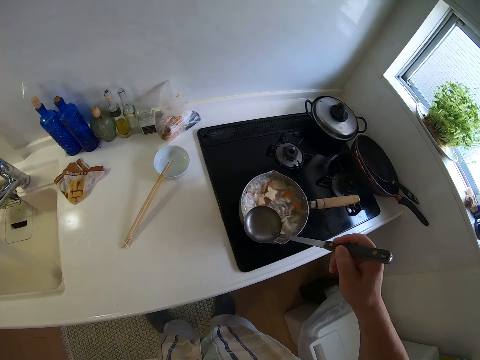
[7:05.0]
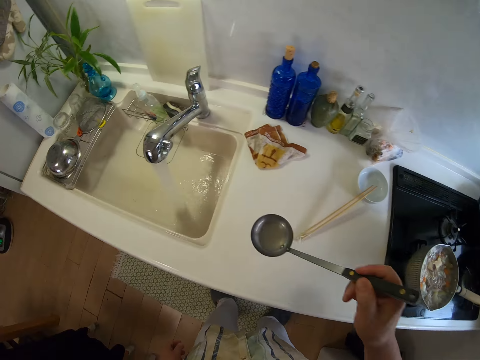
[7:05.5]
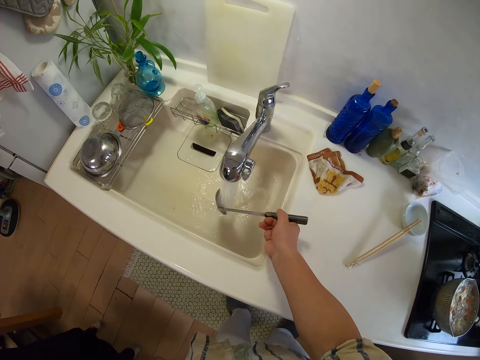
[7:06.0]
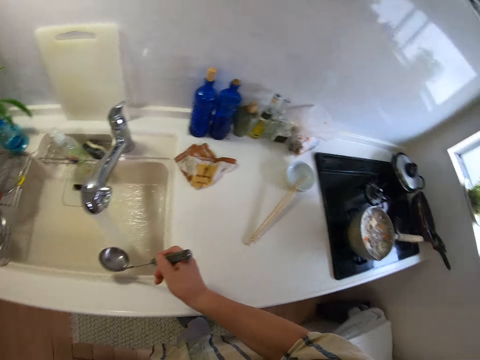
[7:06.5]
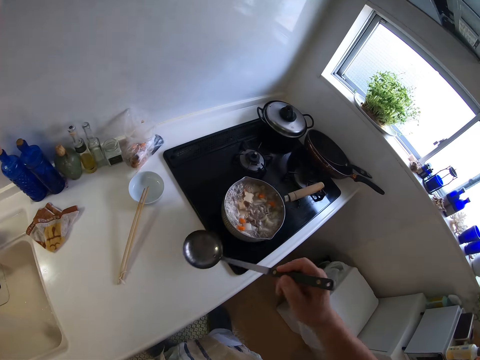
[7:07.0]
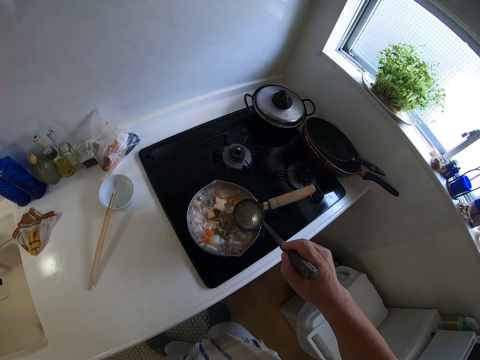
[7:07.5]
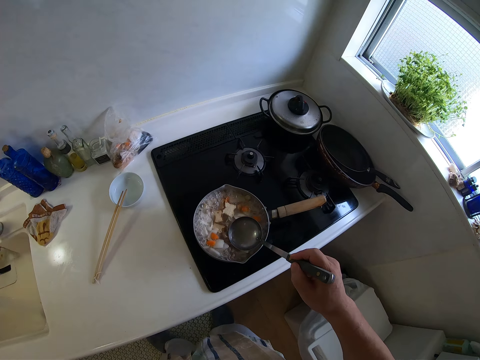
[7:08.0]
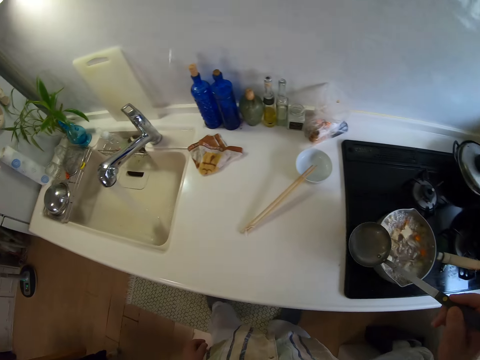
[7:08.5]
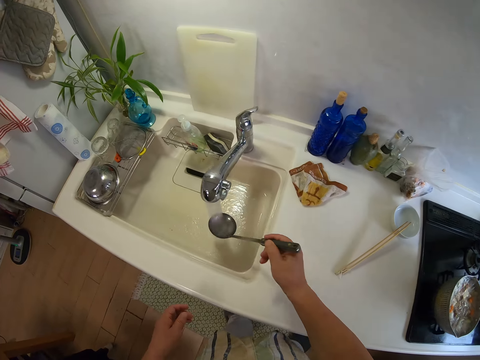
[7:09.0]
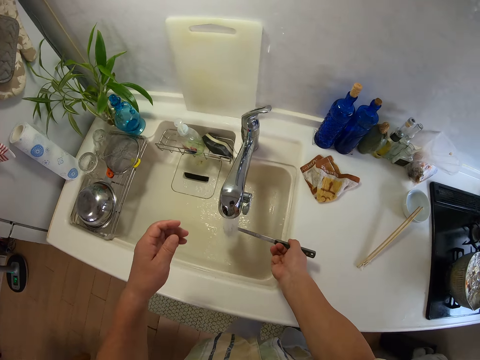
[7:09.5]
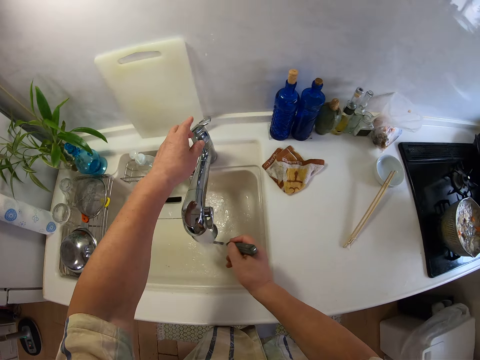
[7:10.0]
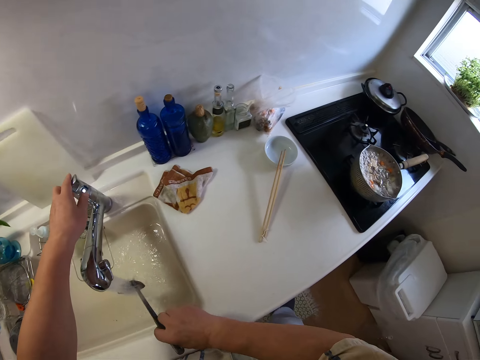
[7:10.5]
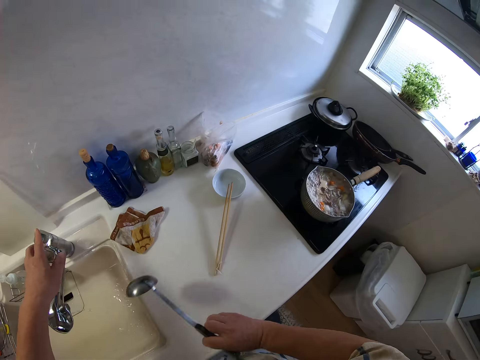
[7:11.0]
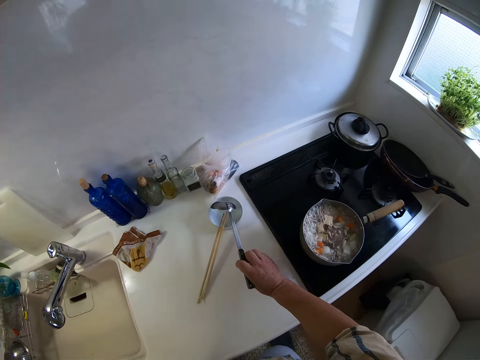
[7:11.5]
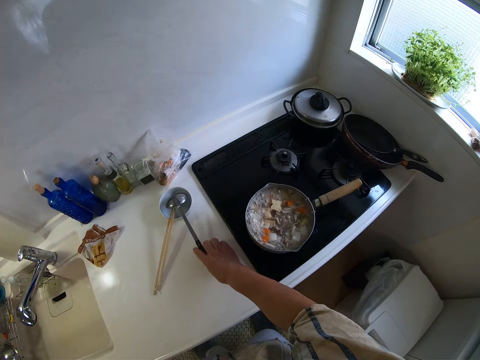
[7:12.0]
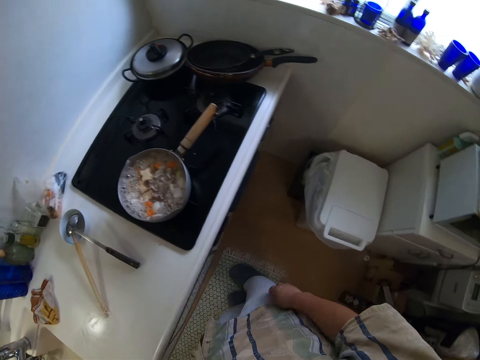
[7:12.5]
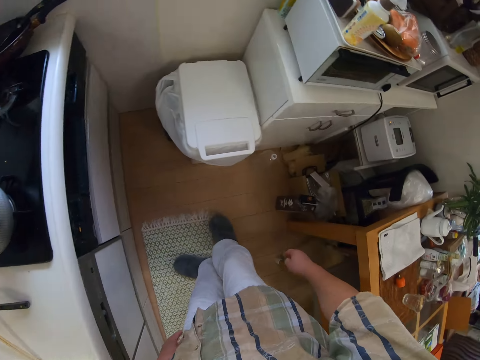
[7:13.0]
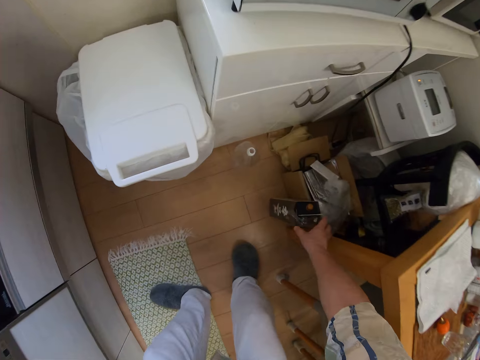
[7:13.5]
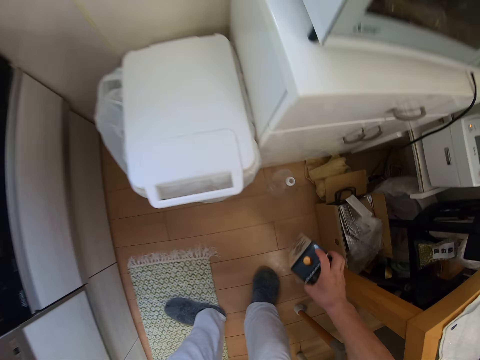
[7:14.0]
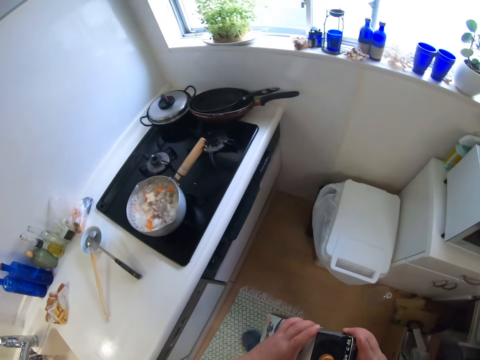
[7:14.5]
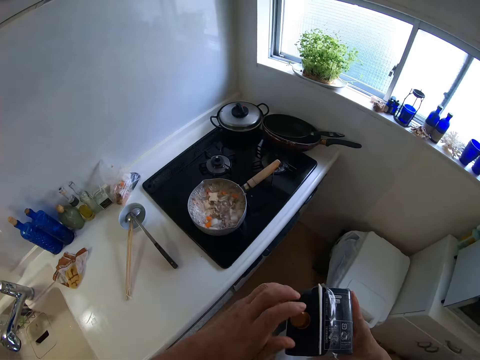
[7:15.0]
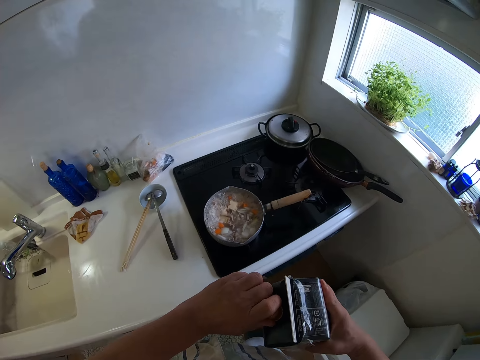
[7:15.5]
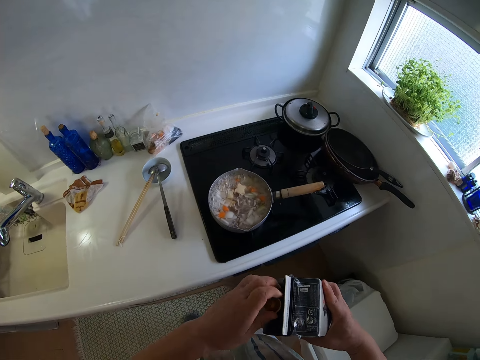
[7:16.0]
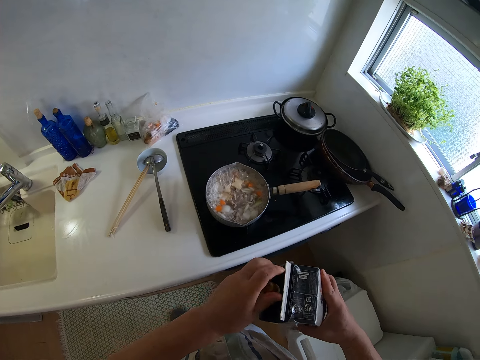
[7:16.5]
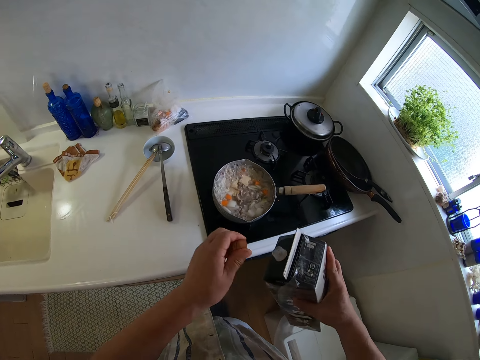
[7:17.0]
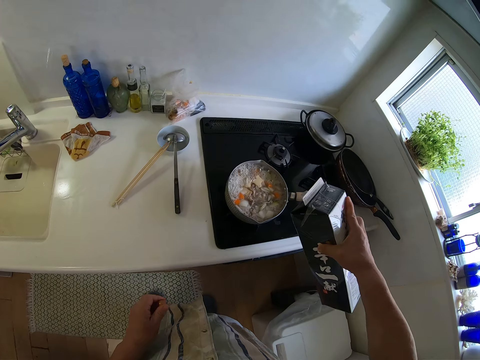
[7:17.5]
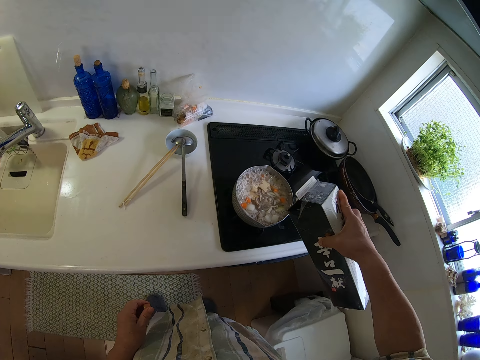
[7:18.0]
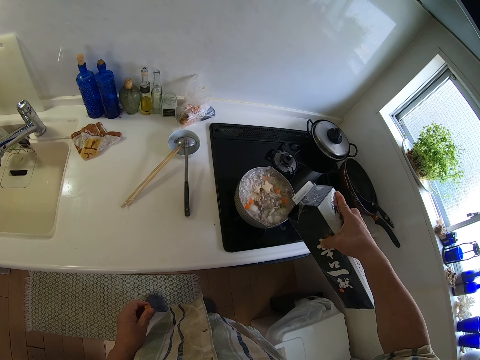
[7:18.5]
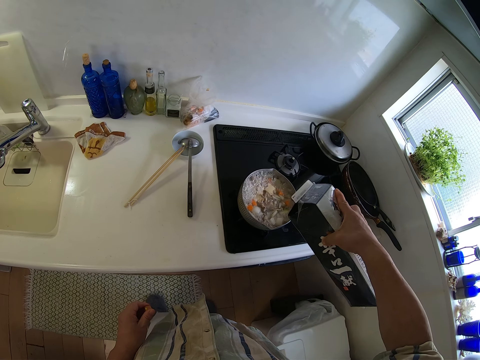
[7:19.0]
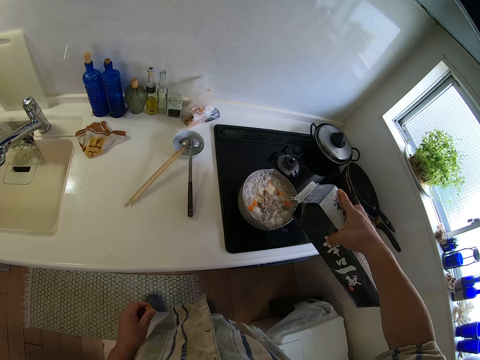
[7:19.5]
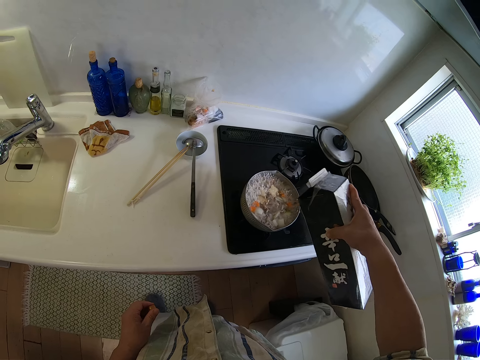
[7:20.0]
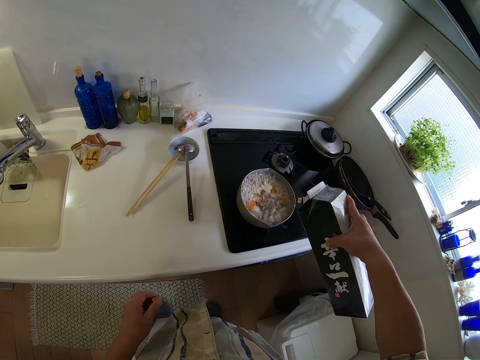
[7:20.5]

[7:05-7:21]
The camera wearer scoops the top layer of the soup. He pours the water in the spoon in a sink with his right hand. He scoops some water in a pot with the spoon in his right hand. He pours the water in the spoon in the sink with his right hand. He closes the tap with his left hand. He puts the spoon in a bowl with his right hand. He walks. He picks up a black carton or sachet on the floor with his right hand. He holds the black carton with his hands. He opens a cover of the black carton with his left hand. He pours some oil from the black carton in the soup with his left hand.

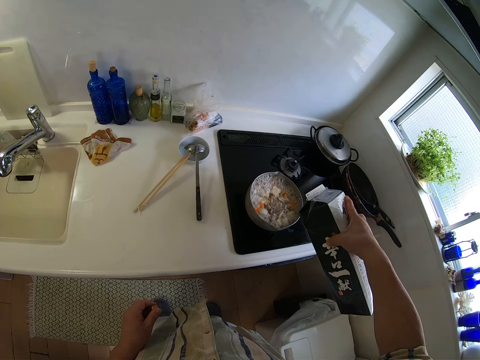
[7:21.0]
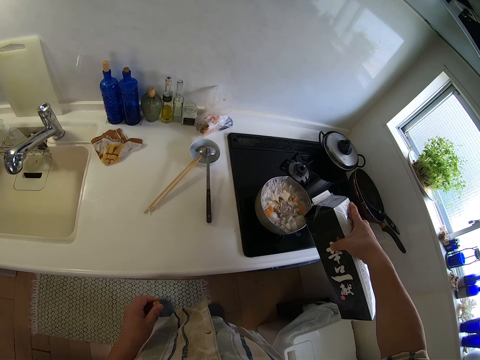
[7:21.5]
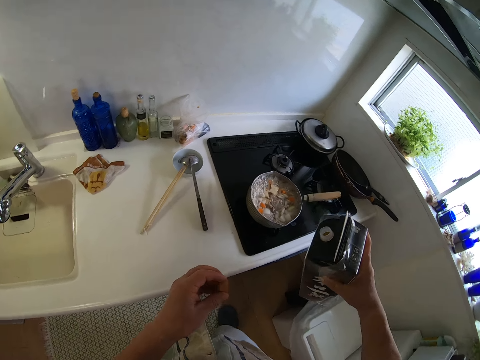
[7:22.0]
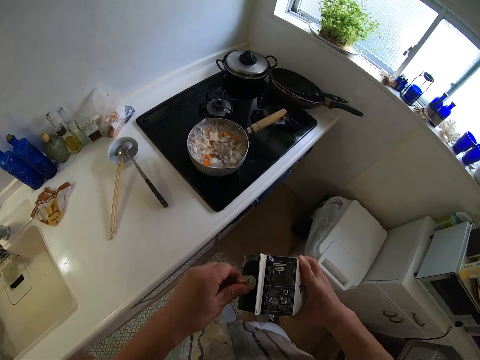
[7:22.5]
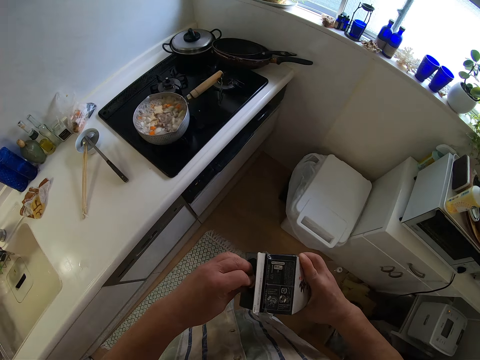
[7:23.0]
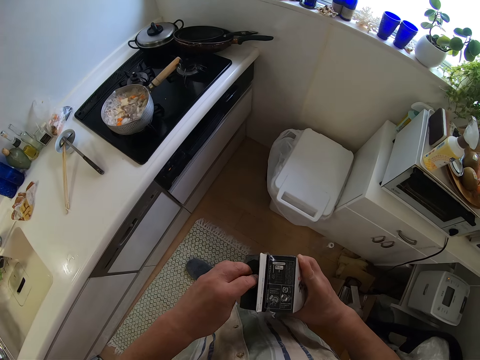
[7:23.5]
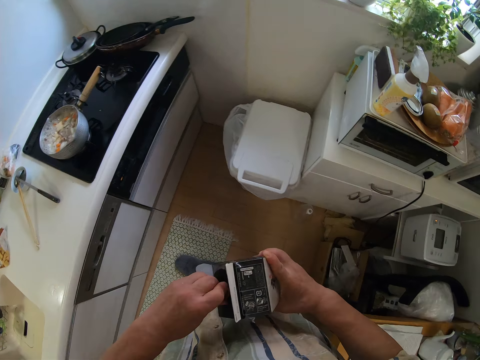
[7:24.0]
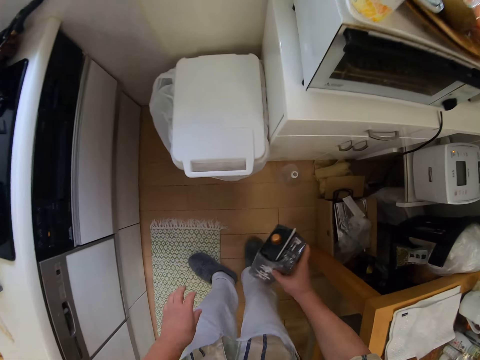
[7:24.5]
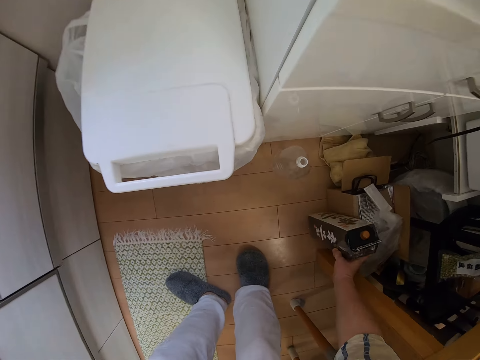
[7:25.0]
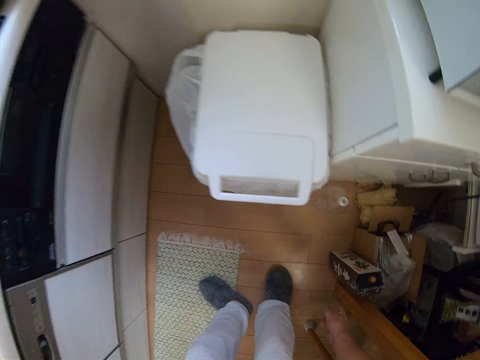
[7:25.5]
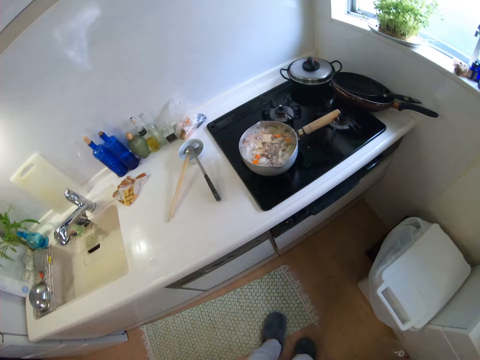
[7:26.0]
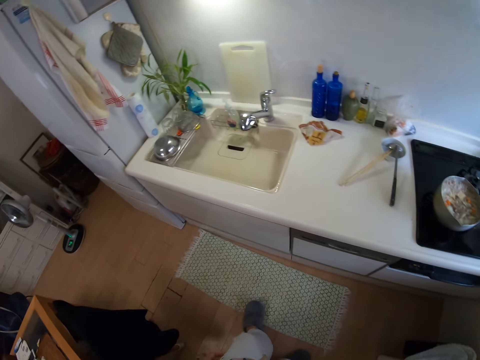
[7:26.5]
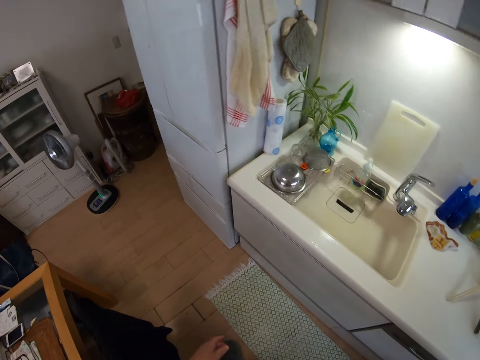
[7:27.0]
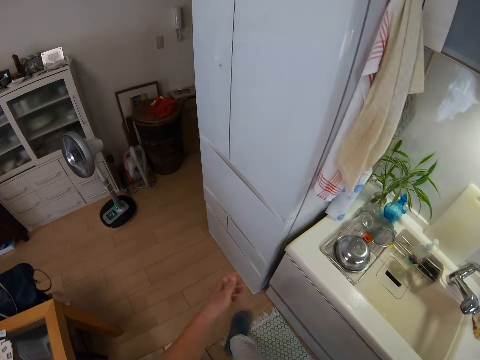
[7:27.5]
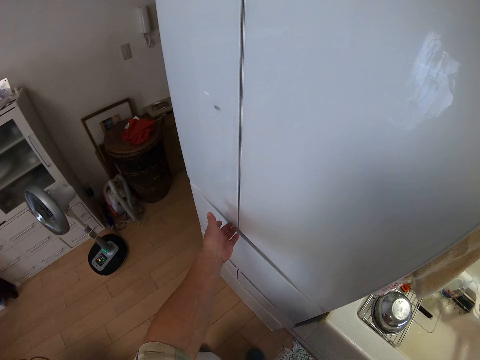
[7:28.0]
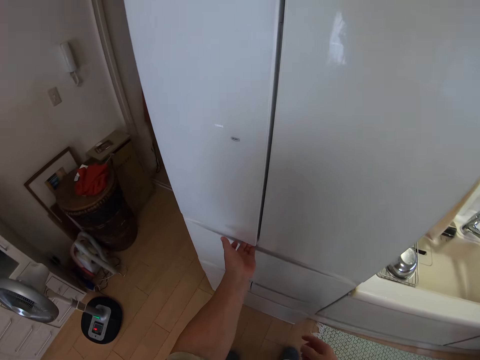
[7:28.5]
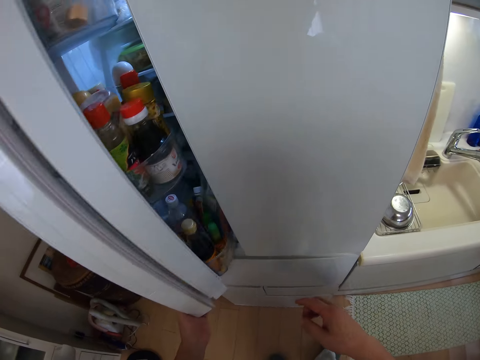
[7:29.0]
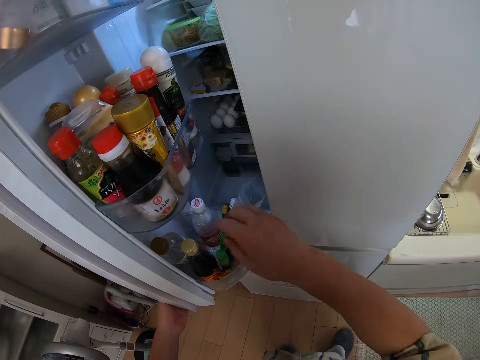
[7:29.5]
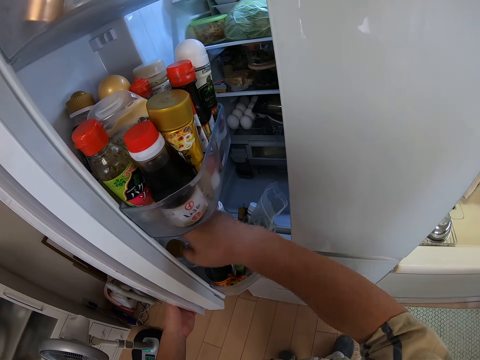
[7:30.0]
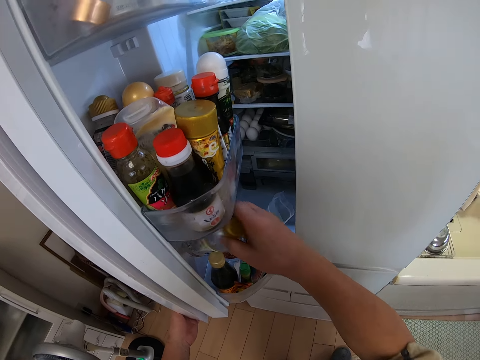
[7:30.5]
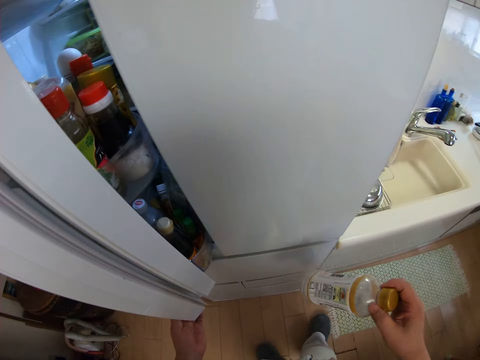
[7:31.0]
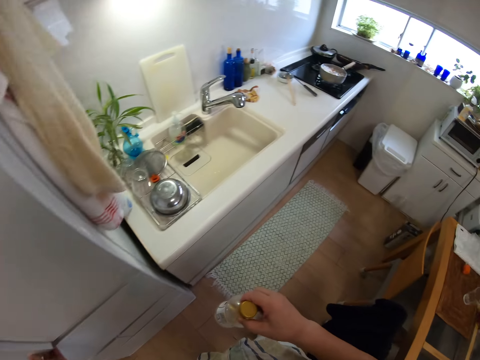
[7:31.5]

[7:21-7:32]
The camera wearer closes the black carton with the cover in his left hand. He puts the black carton on the floor with his right hand. He walks. He opens a refrigerator with his left hand. He takes out a bottle from the refrigerator with his right hand. He closes the refrigerator with his left hand.
